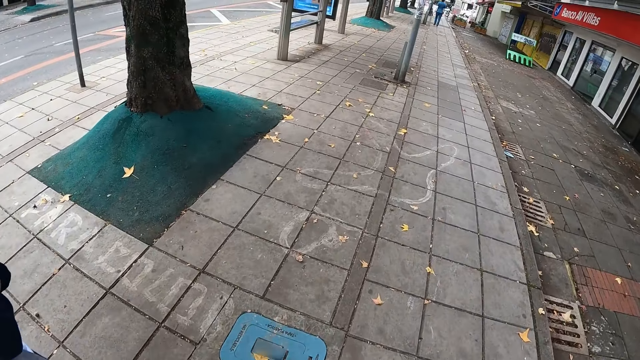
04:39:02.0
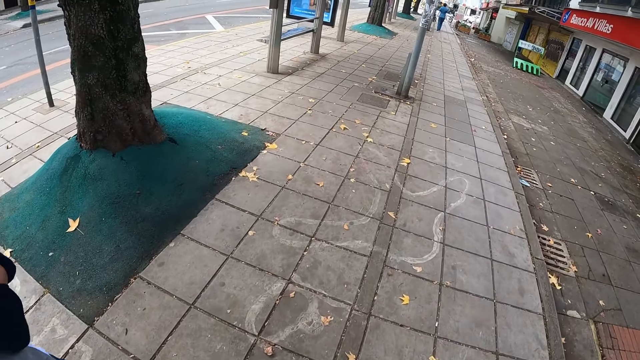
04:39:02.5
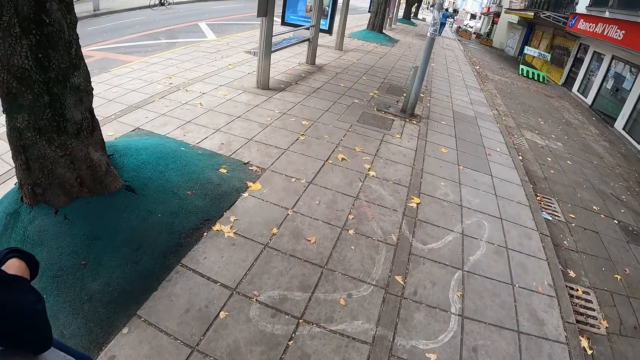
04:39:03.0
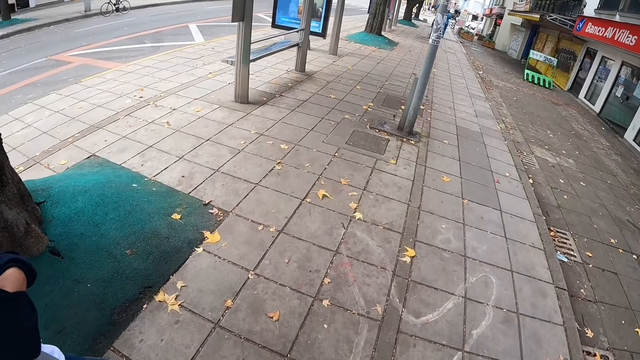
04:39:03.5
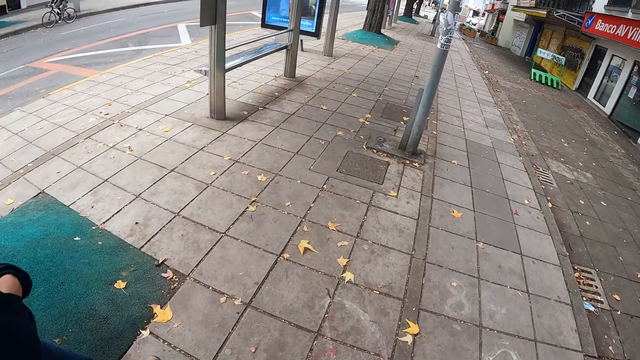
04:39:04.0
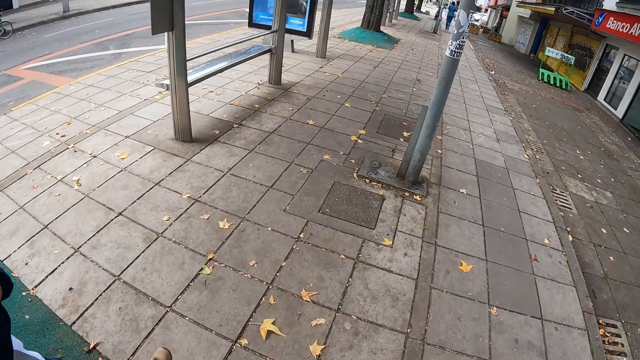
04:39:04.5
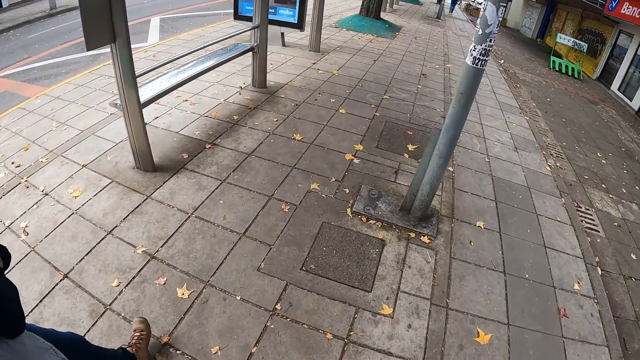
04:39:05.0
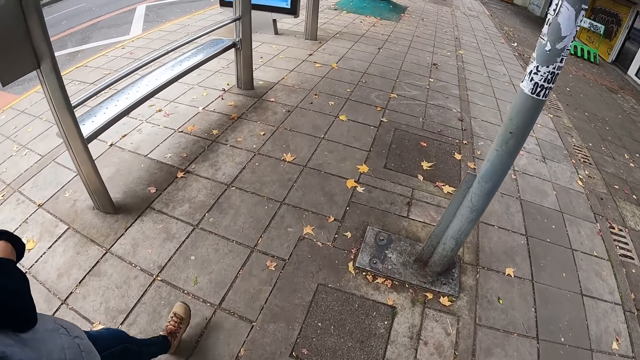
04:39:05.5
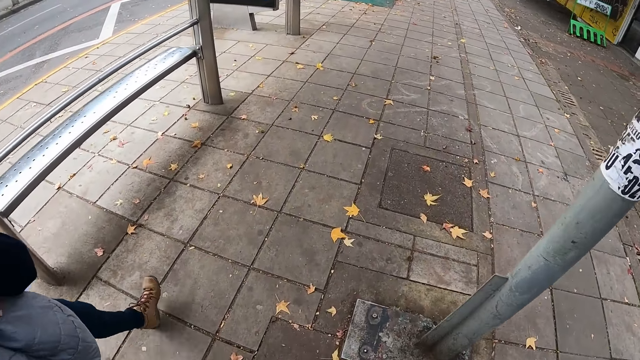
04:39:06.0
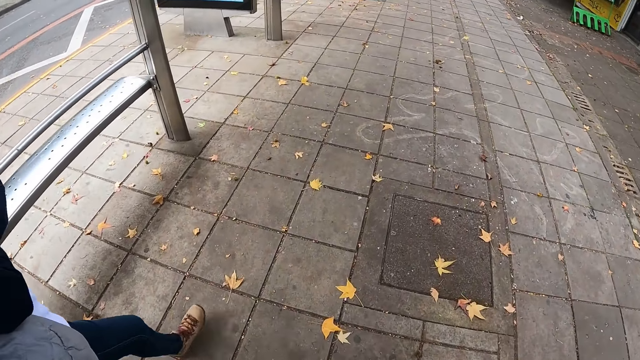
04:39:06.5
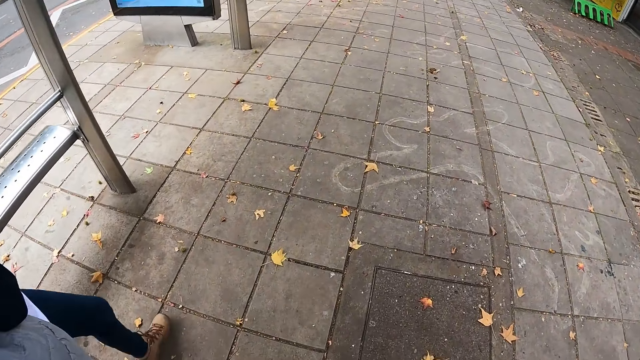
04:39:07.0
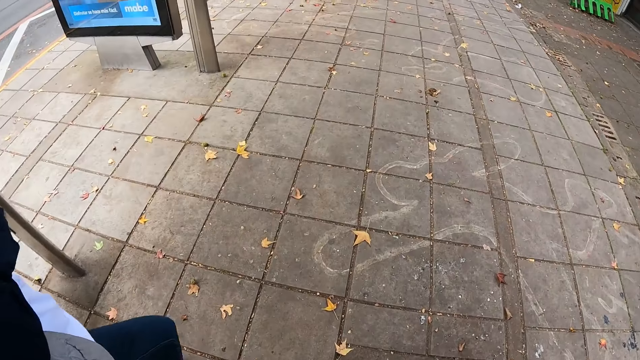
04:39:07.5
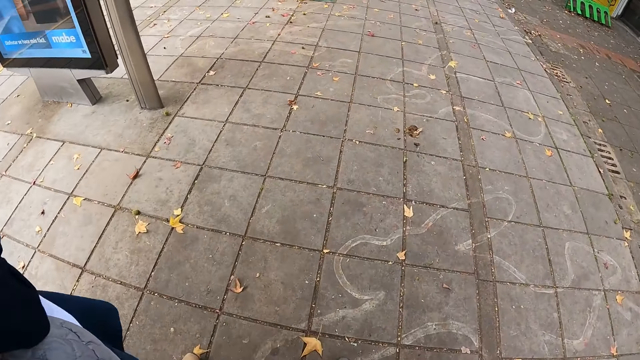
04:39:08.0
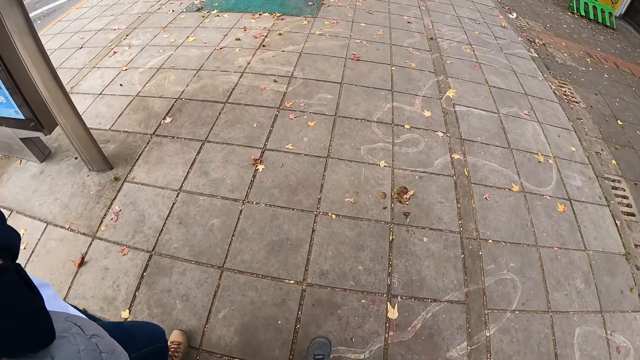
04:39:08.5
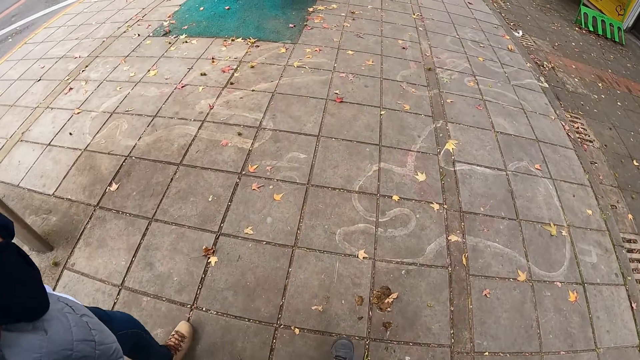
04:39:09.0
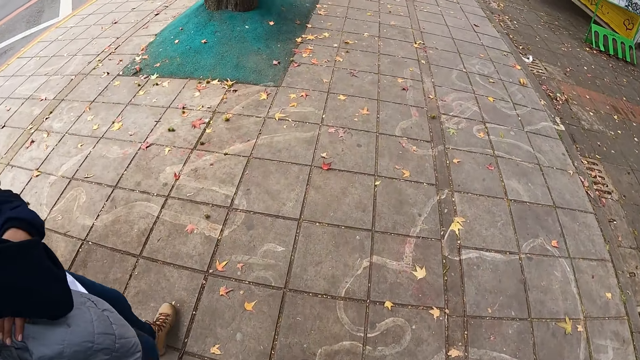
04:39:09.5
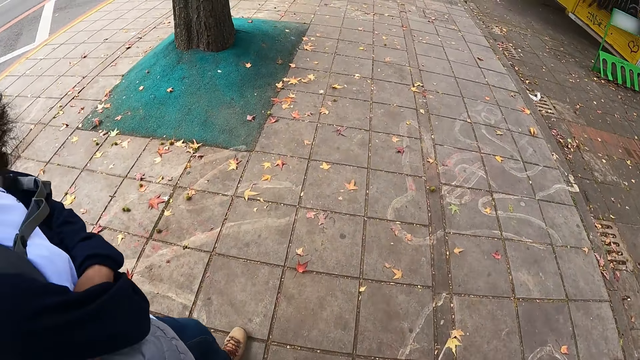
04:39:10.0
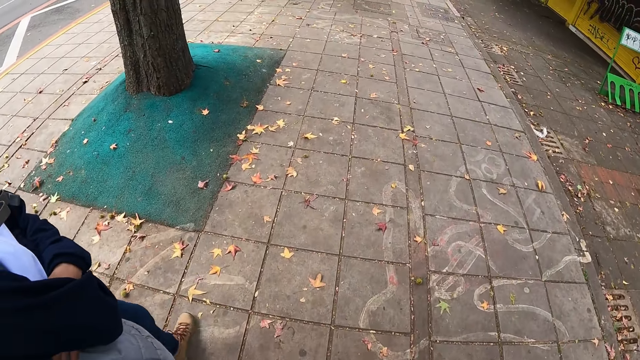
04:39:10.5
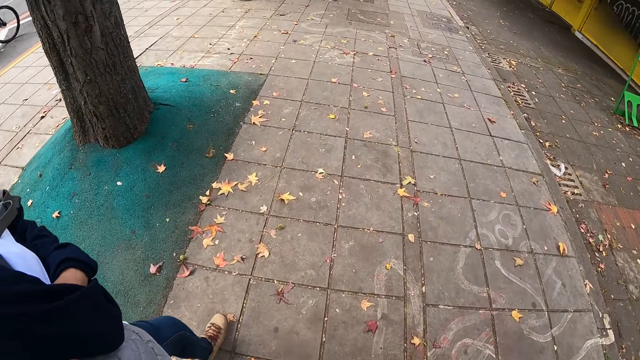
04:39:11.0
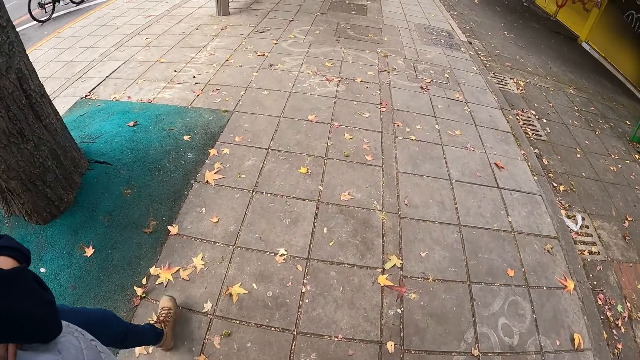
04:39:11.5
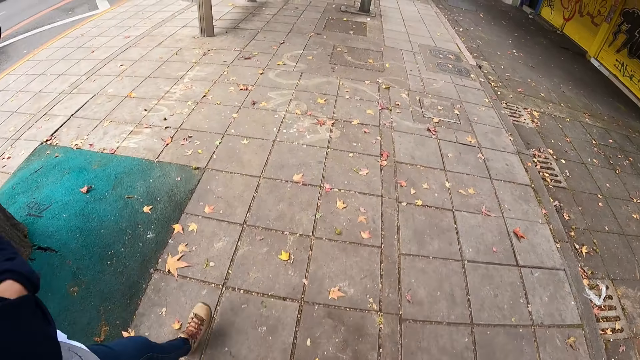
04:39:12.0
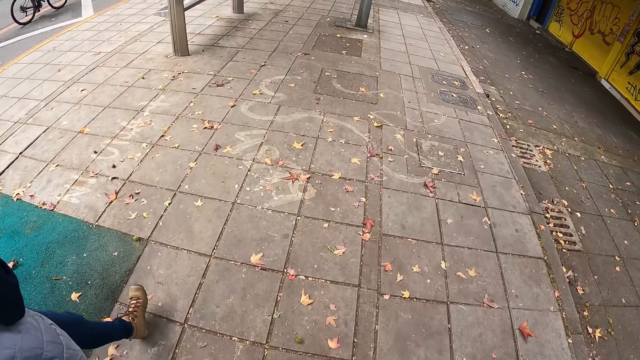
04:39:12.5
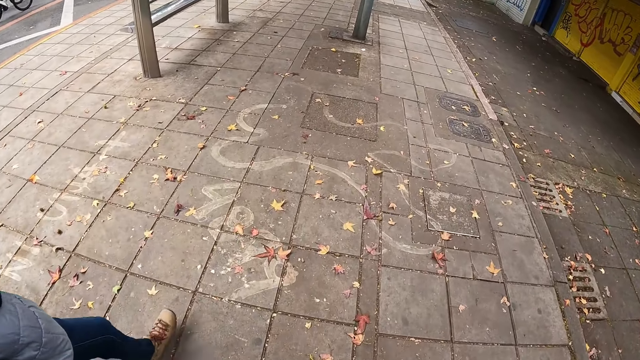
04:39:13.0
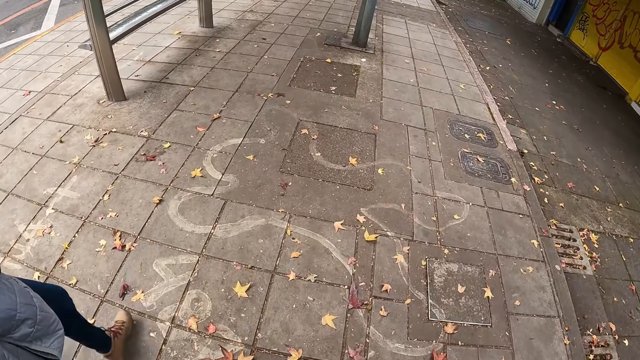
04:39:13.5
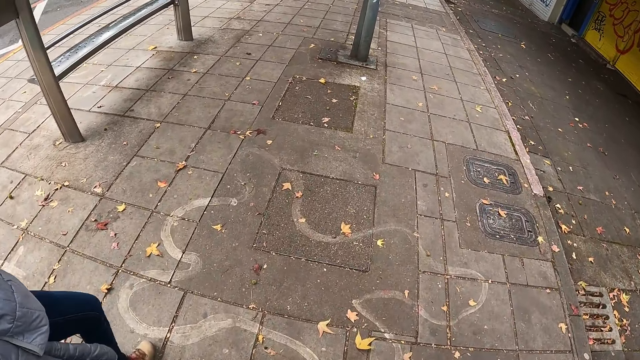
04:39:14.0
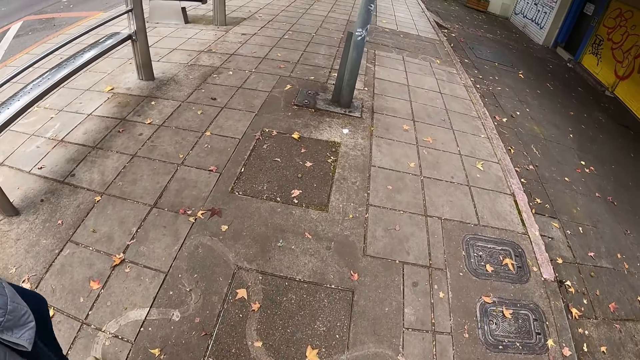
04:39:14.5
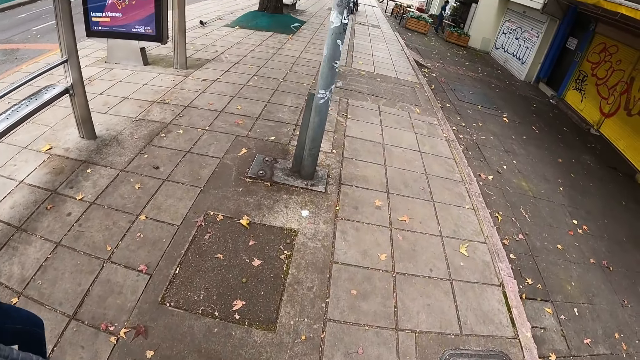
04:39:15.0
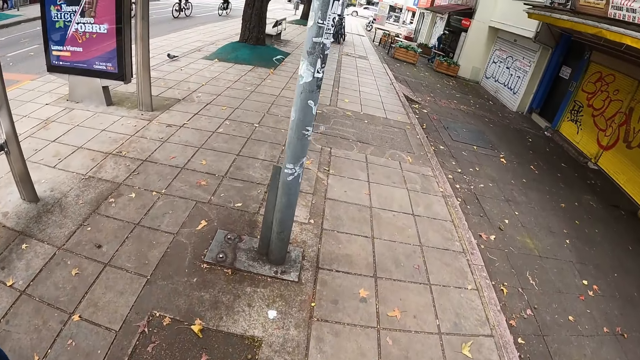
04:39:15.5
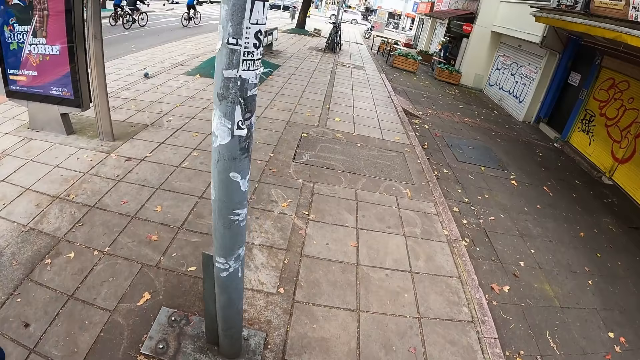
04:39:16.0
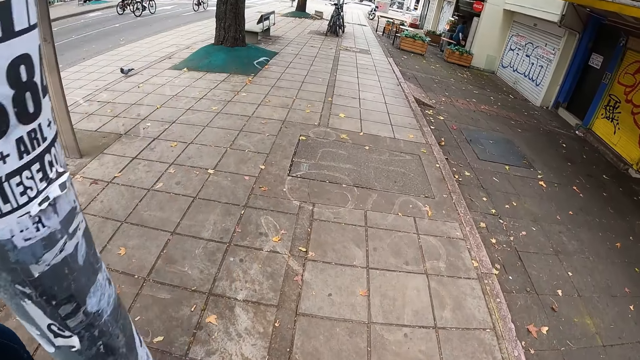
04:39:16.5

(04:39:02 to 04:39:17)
A man rides a bicycle on the road. Another man rides a bicycle on the road. Several cyclists ride past the camera wearer.

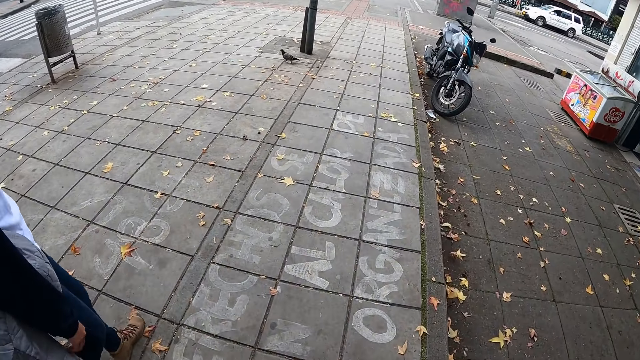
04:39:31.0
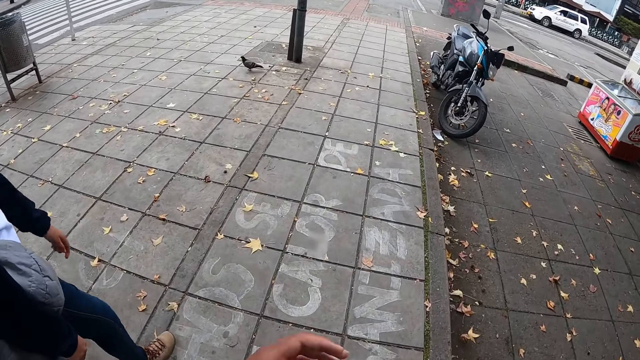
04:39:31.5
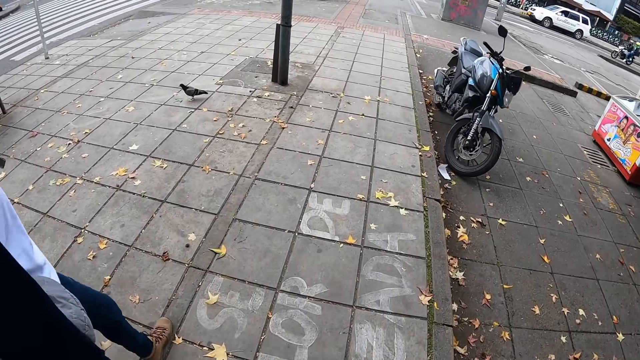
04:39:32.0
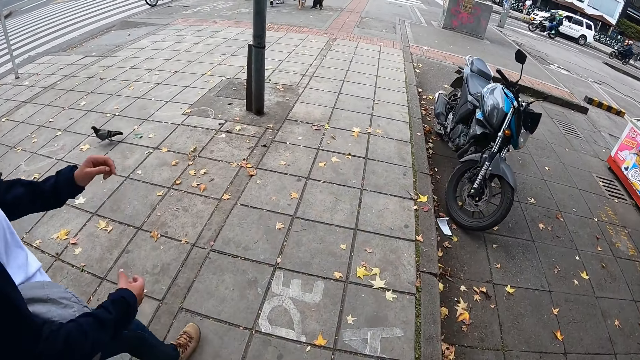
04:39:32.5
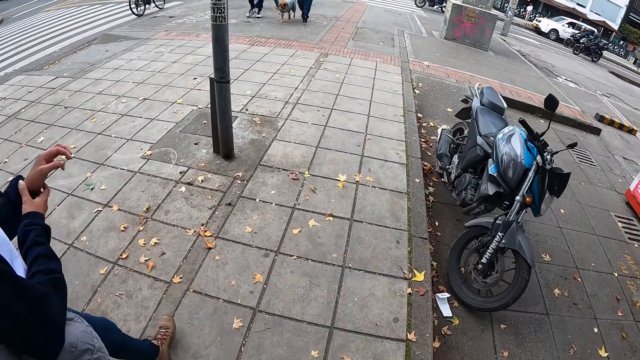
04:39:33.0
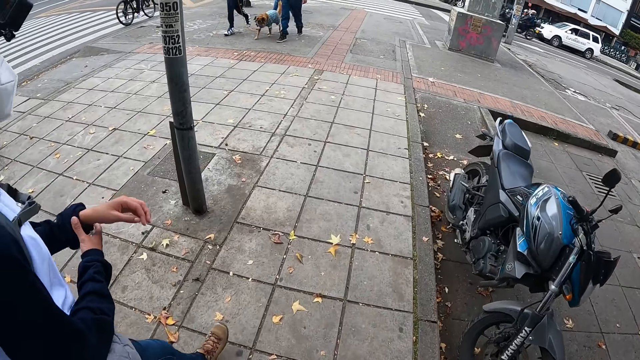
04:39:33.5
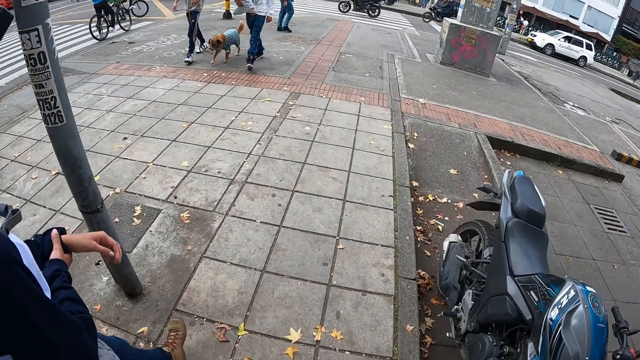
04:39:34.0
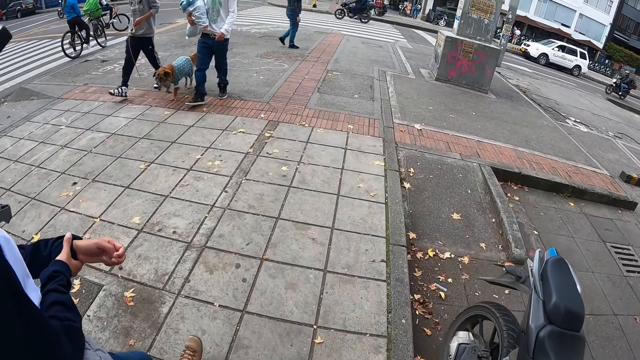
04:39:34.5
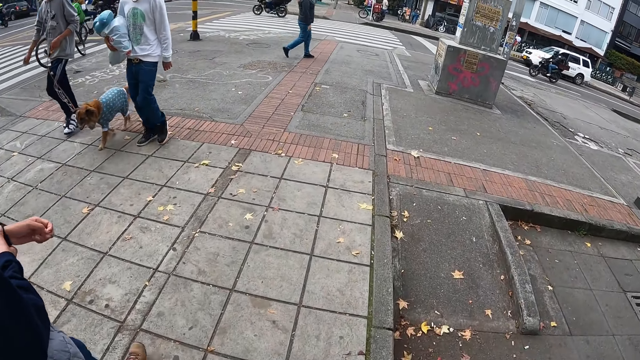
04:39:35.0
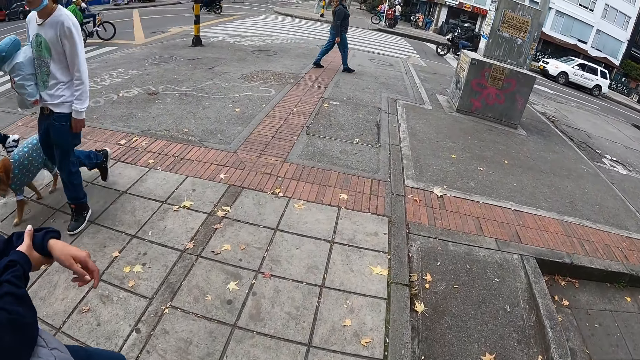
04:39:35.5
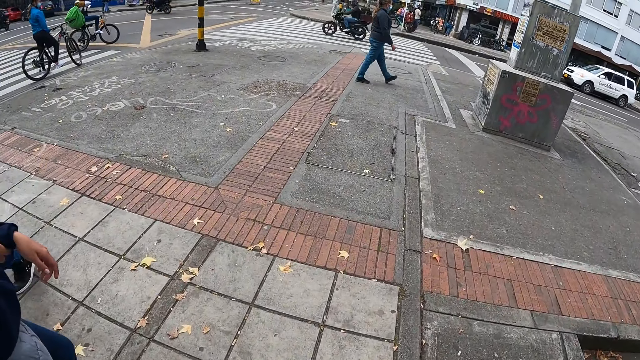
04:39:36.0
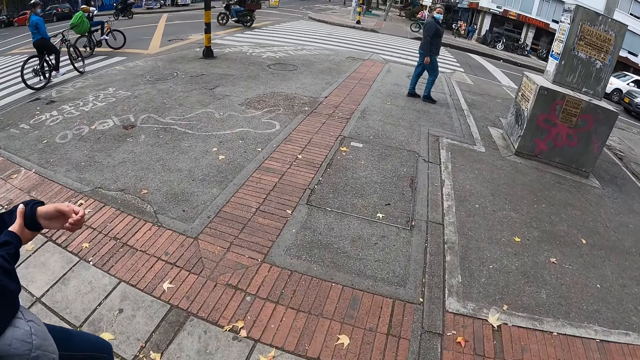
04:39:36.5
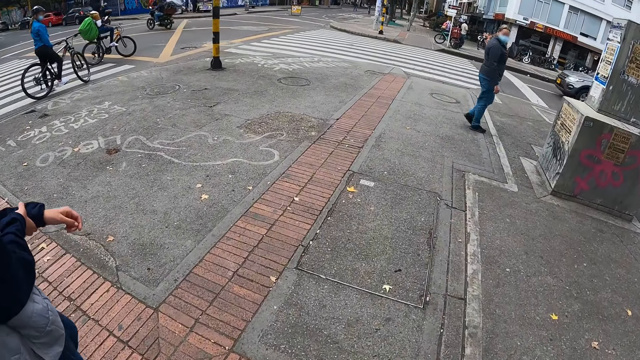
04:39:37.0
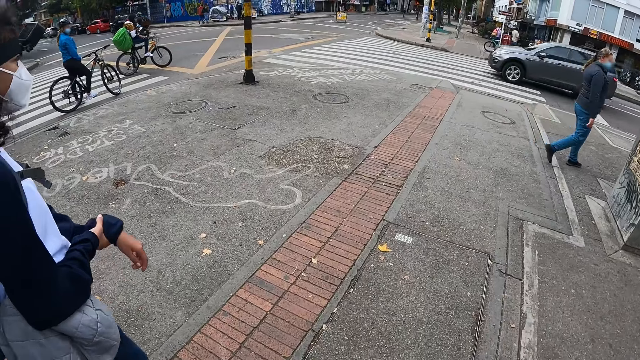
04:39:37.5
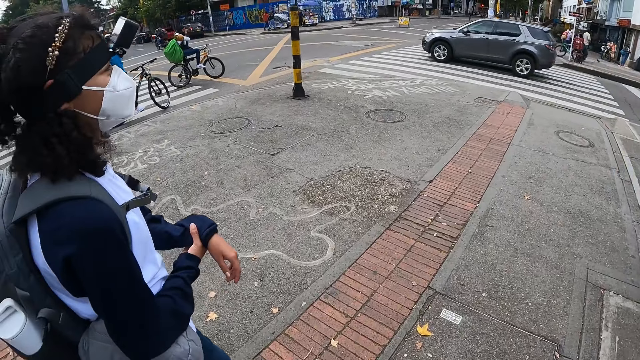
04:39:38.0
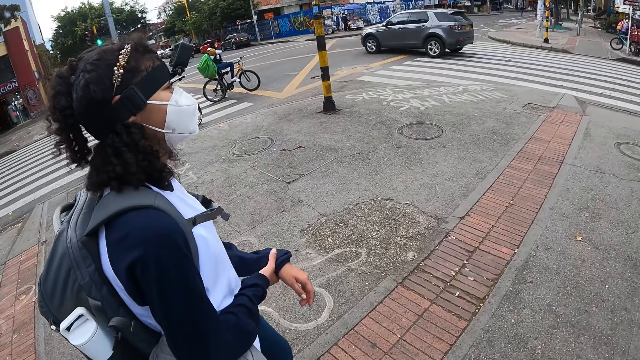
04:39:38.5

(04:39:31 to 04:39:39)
The woman adjusts her left sleeve with her right hand.
